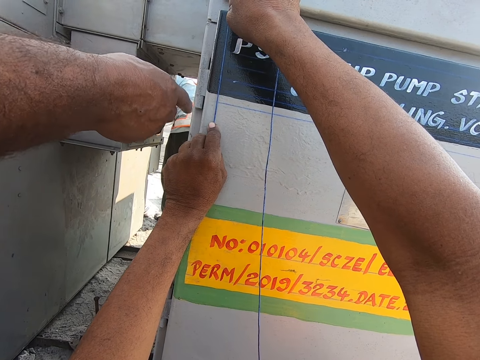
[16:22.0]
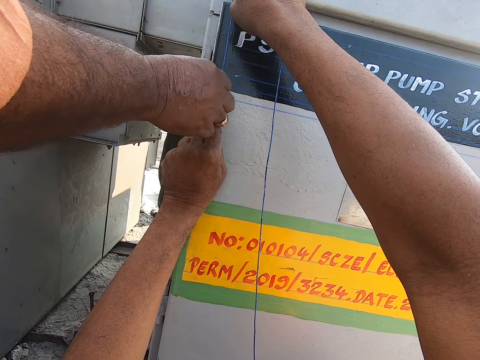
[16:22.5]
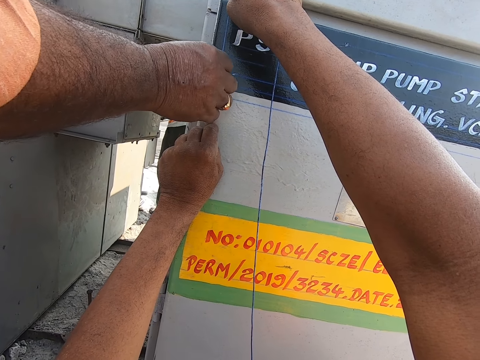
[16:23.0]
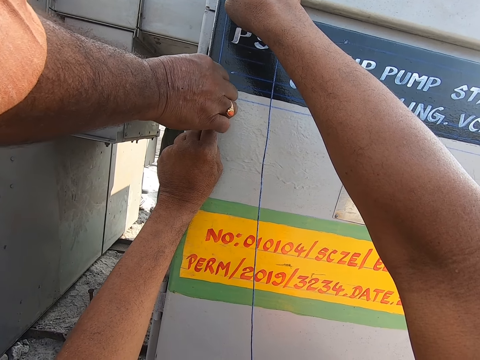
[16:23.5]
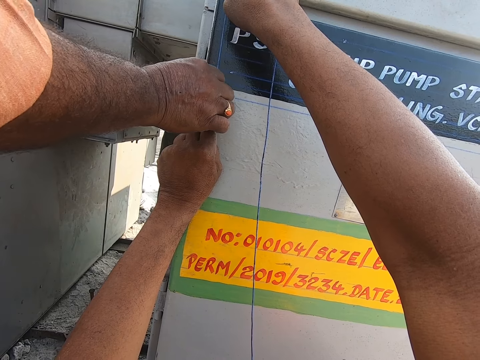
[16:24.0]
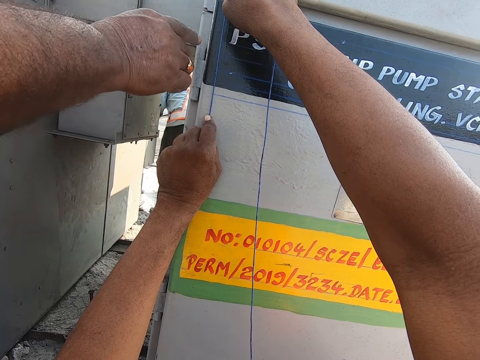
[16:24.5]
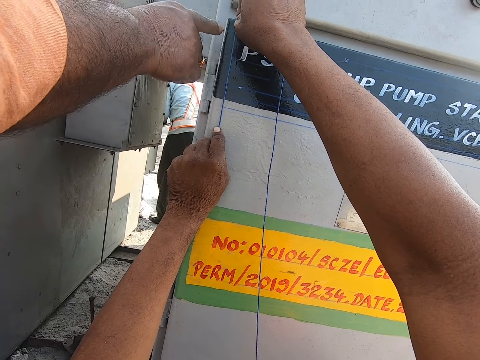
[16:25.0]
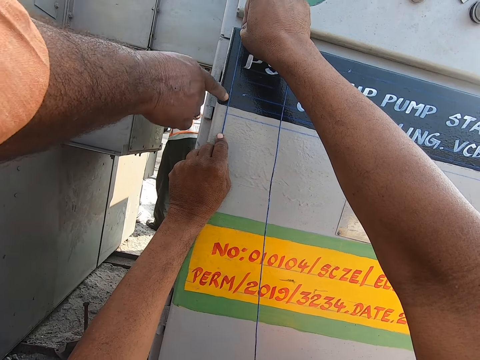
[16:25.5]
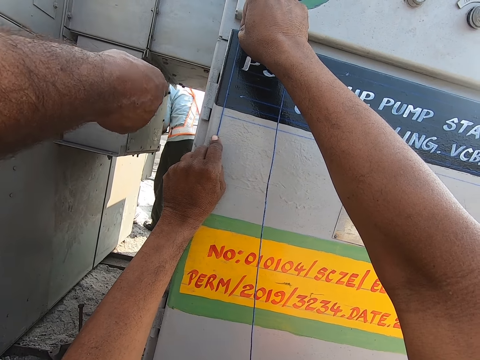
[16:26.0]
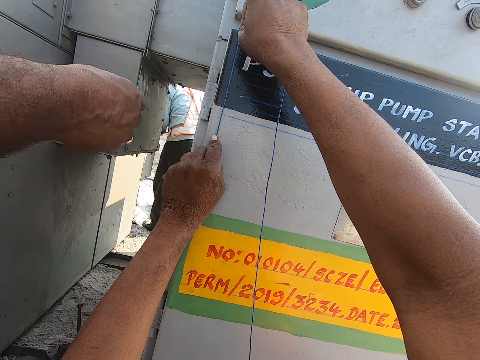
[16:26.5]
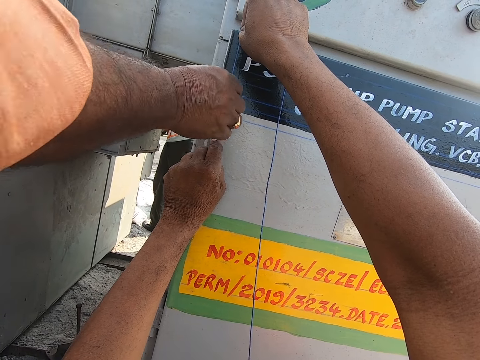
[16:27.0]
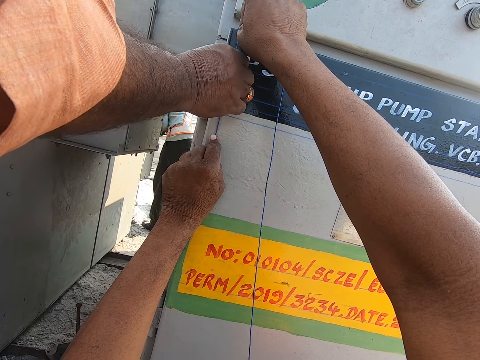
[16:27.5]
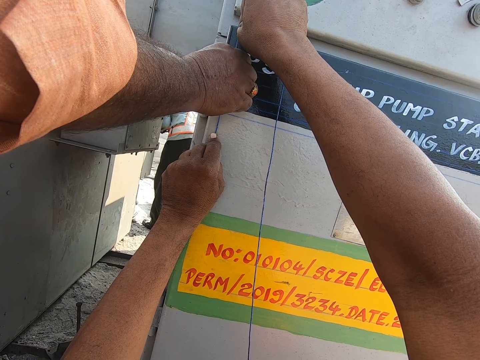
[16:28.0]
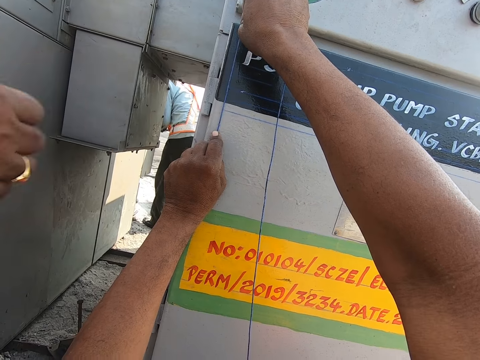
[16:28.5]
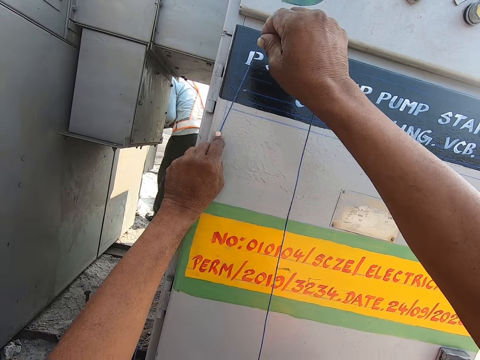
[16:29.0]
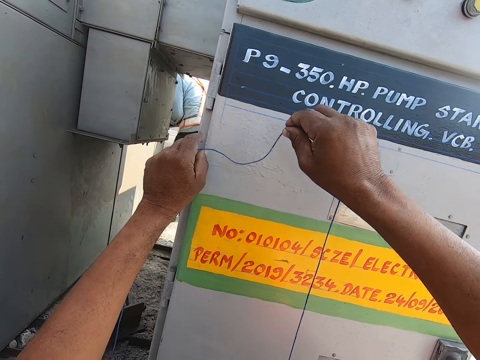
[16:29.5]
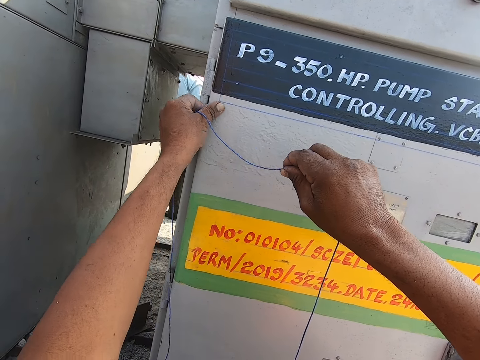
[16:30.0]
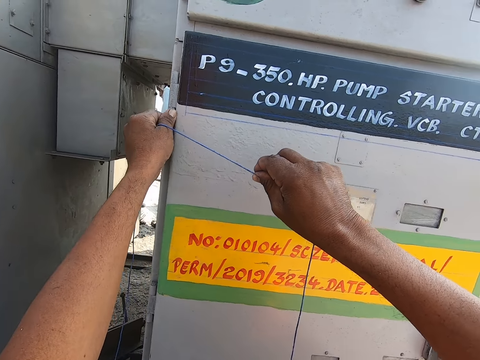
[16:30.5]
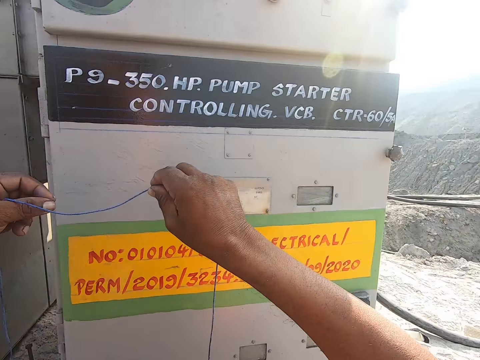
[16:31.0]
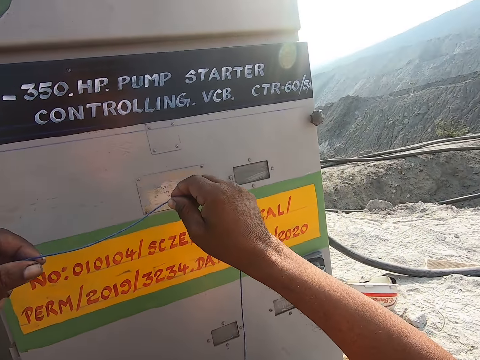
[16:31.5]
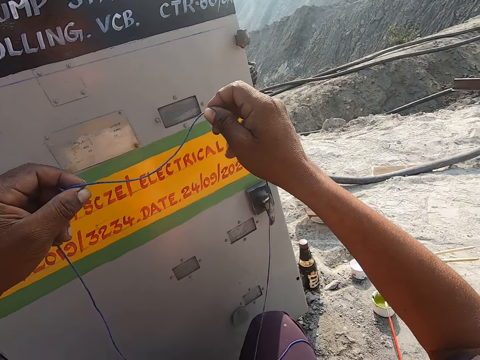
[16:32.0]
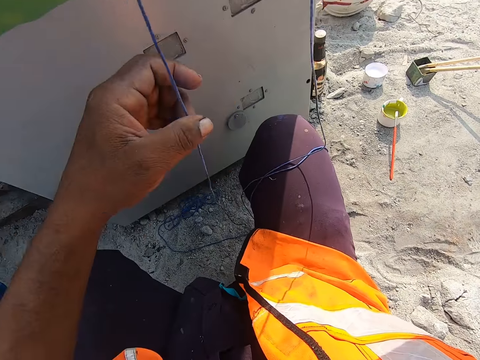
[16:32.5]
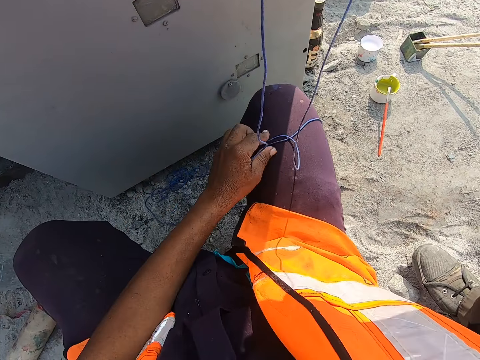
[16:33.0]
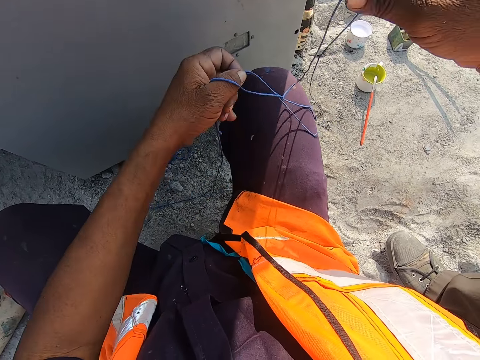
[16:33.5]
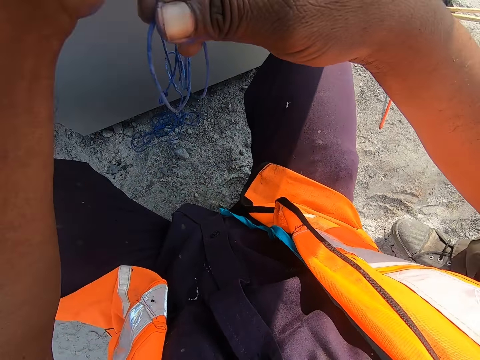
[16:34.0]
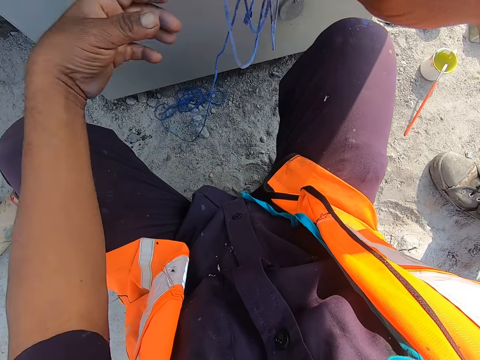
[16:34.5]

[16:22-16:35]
A man holds the thread. The man points at the thread. The man pushes the rope with his left hand. The man holds the thread and removes his hand. The camera wearer rubs the HP pump starter with his left finger. He converses with the man. He holds the thread.

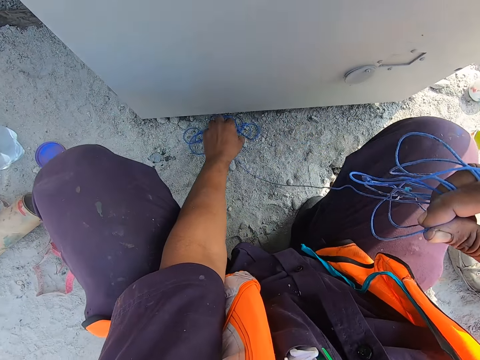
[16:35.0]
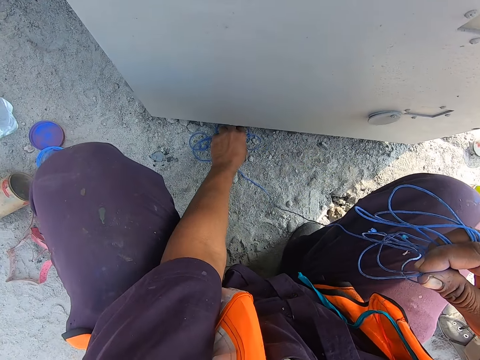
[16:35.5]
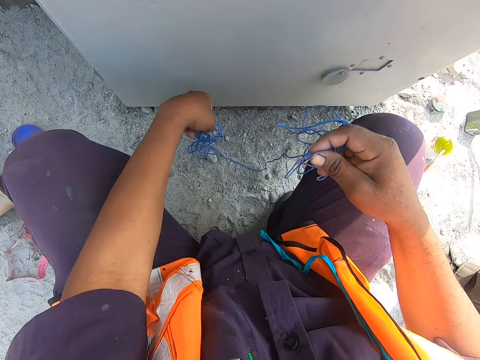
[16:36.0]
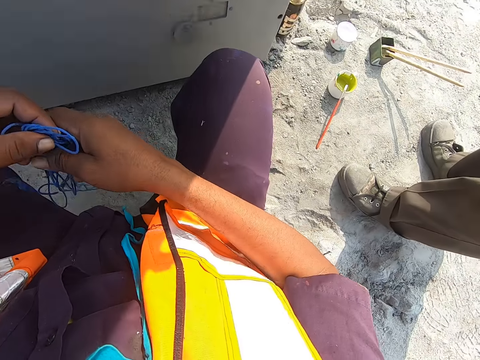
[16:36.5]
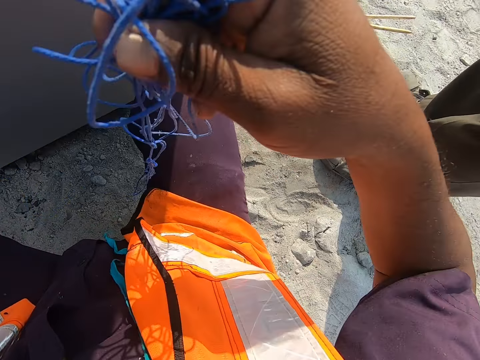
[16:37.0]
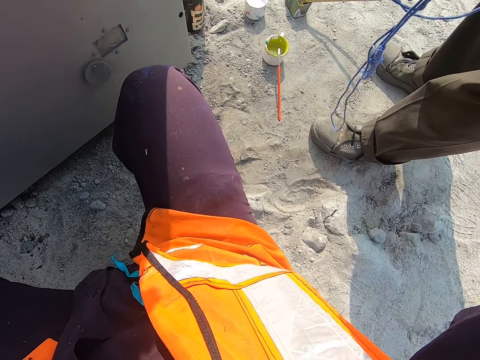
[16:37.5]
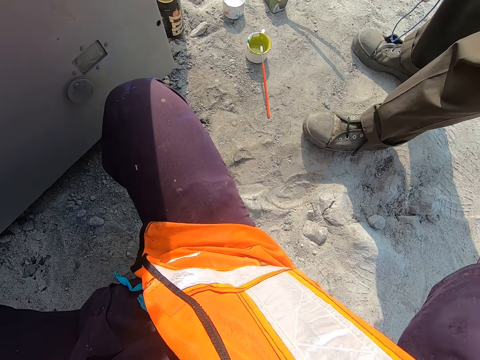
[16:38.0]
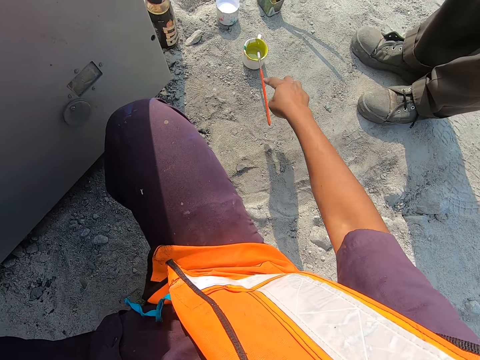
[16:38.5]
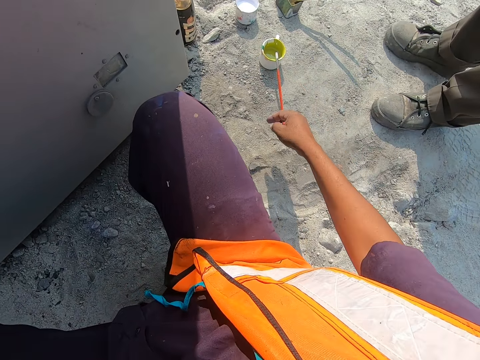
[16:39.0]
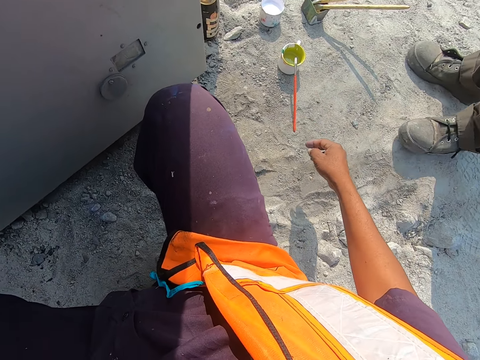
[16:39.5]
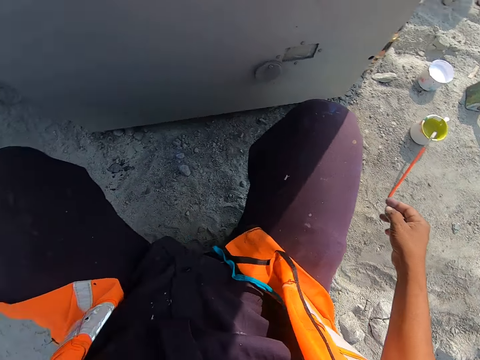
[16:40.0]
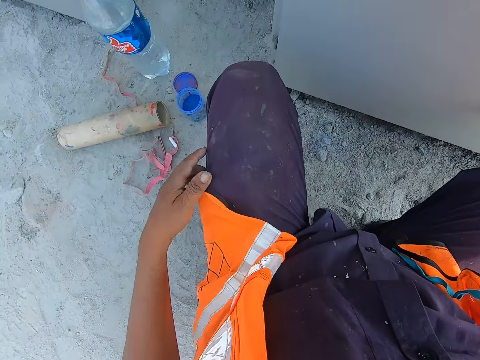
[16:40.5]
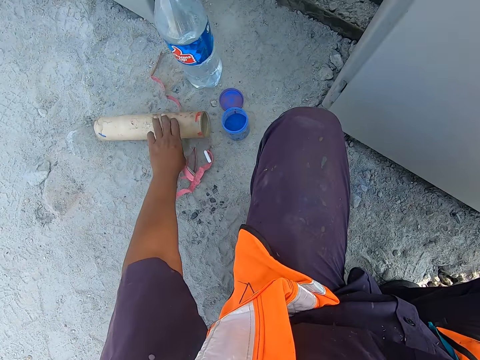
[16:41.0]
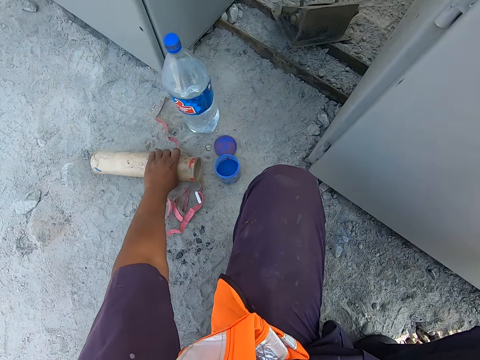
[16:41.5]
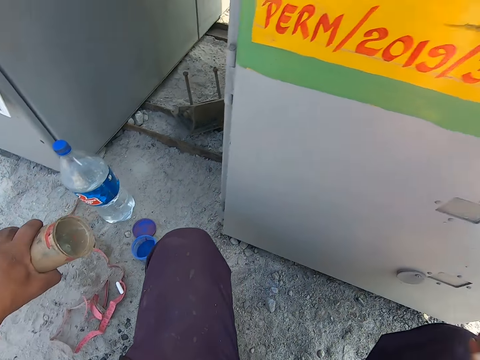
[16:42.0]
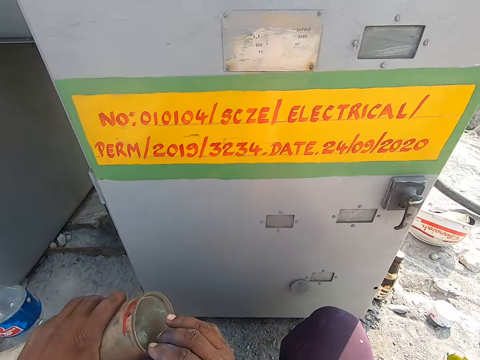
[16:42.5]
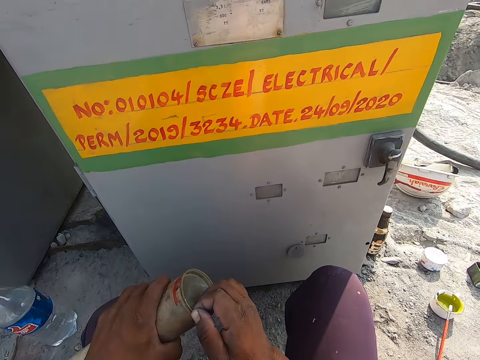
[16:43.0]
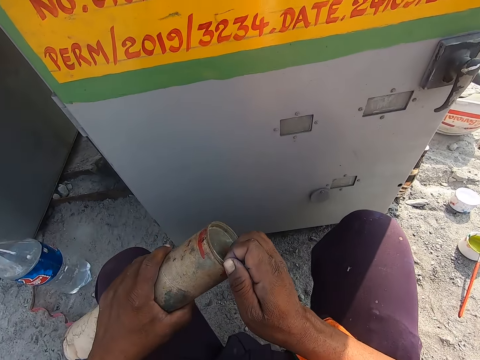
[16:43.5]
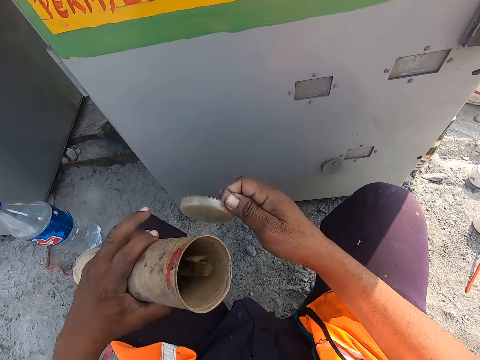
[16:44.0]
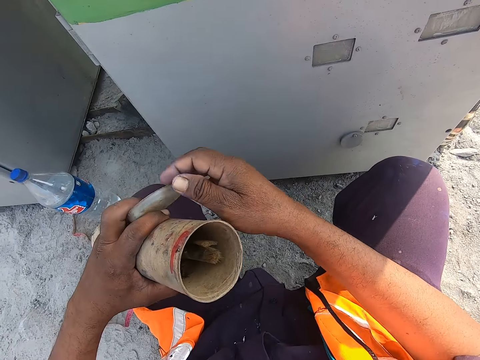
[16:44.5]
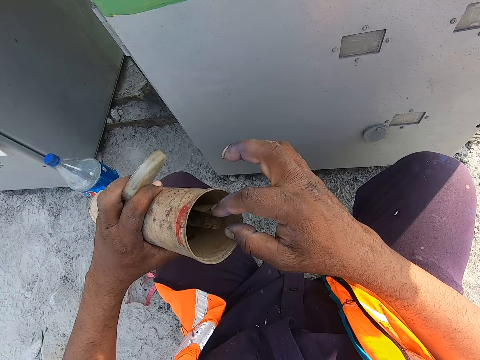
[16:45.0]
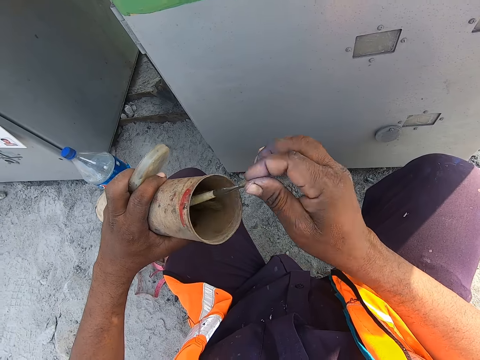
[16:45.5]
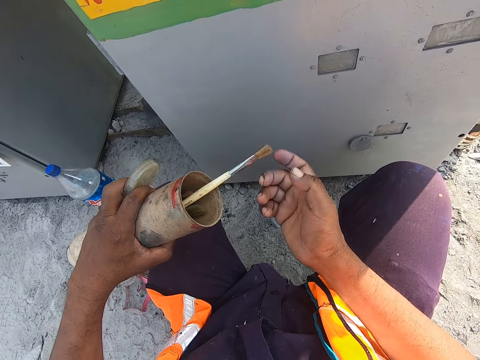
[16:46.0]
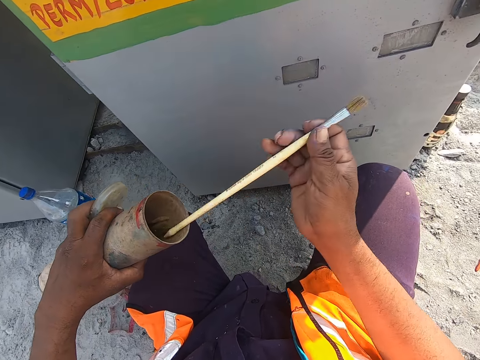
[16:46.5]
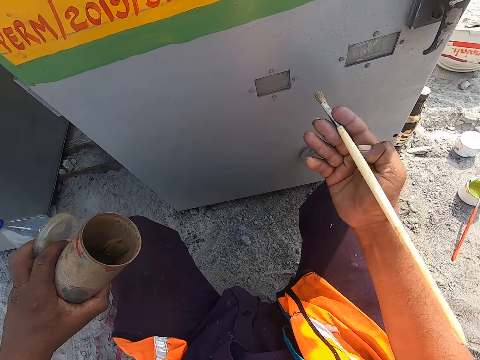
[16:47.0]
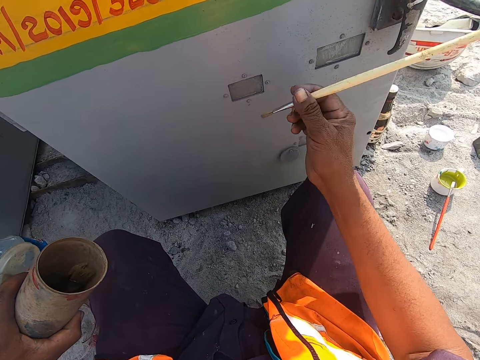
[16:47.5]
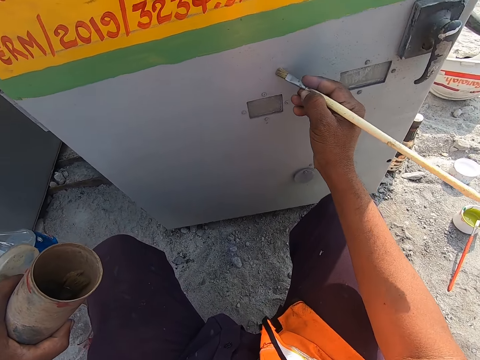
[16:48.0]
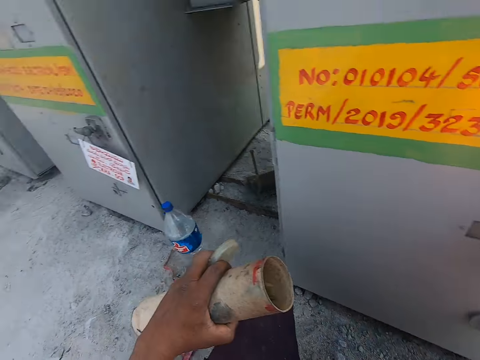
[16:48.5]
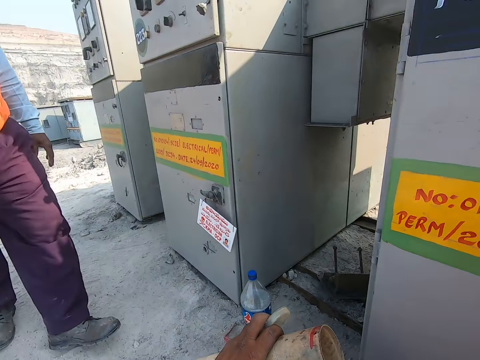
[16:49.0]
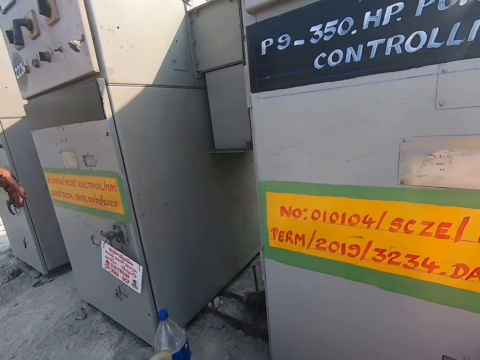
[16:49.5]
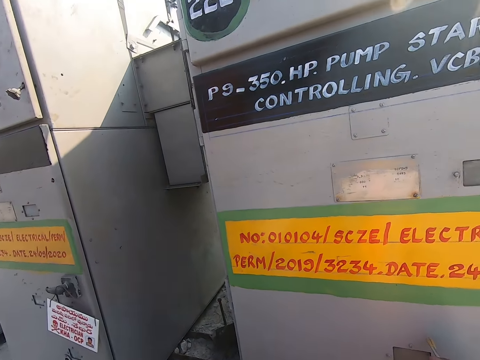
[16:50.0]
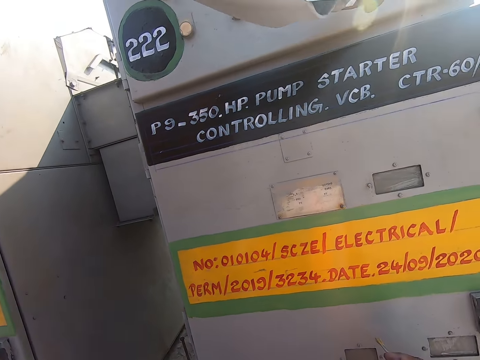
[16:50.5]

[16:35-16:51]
The camera wearer picks a thread from the ground. He gives a man the thread. He points at the brush or cup. He holds a cylindrical container. He picks up the paint brush container on the ground. He opens the paint brush container with his right hand. He holds the lid. He picks a paint brush from the paint brush container. He holds a brush. He brushes the HP pump starter with the paint brush. He converses with another man.
